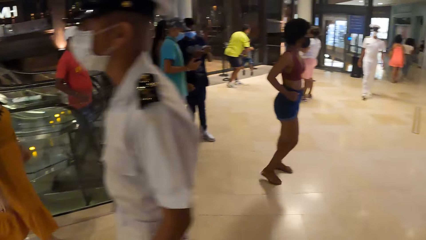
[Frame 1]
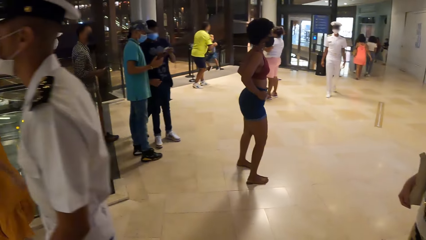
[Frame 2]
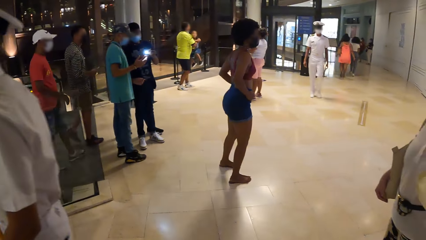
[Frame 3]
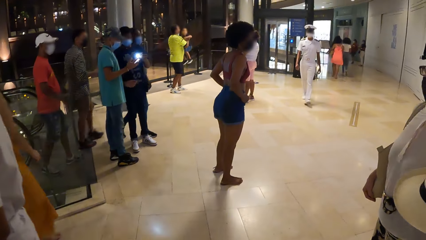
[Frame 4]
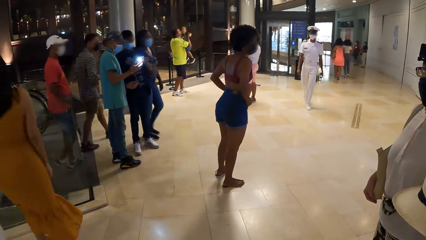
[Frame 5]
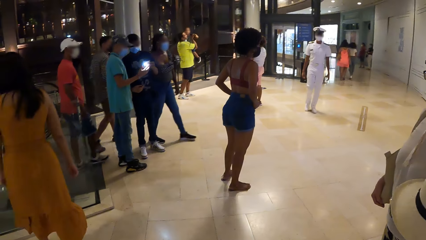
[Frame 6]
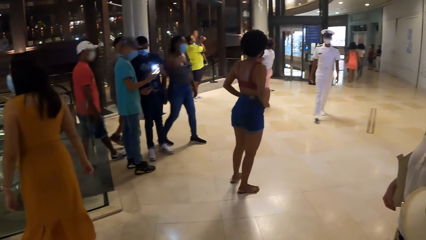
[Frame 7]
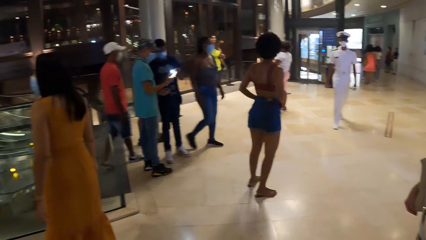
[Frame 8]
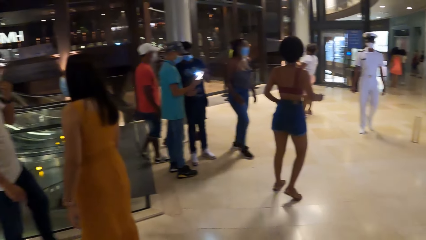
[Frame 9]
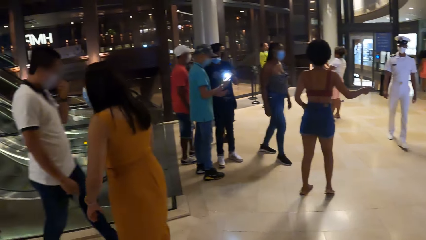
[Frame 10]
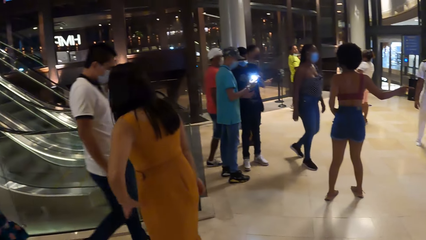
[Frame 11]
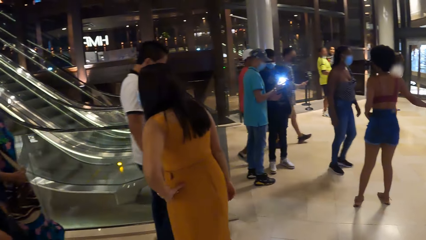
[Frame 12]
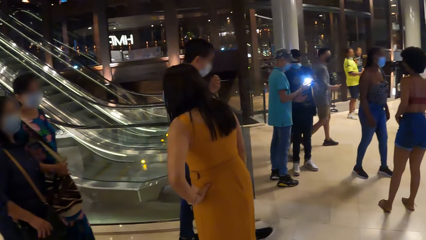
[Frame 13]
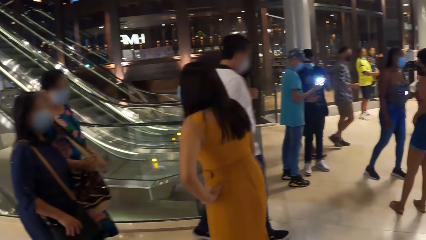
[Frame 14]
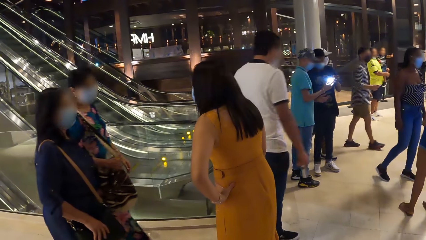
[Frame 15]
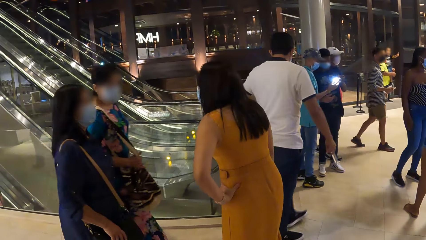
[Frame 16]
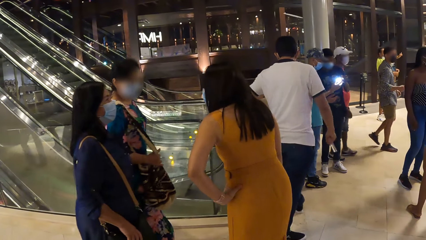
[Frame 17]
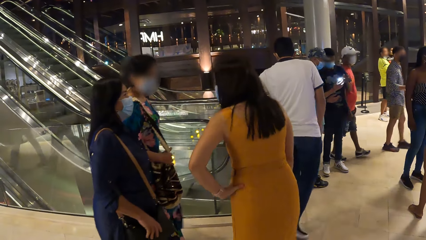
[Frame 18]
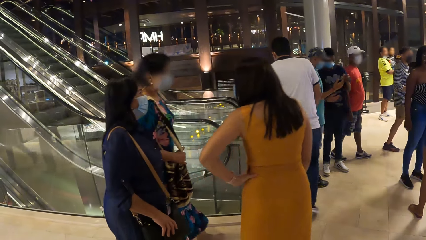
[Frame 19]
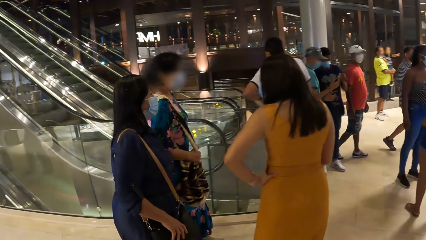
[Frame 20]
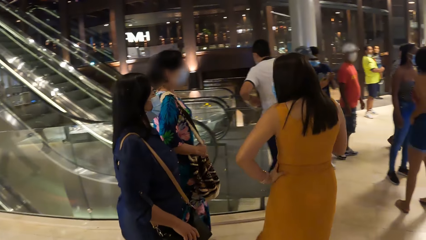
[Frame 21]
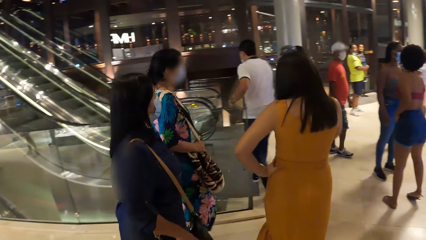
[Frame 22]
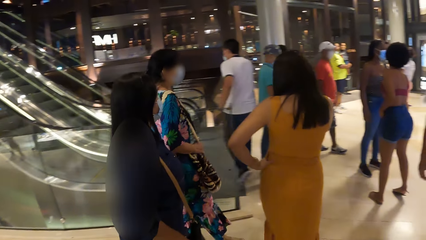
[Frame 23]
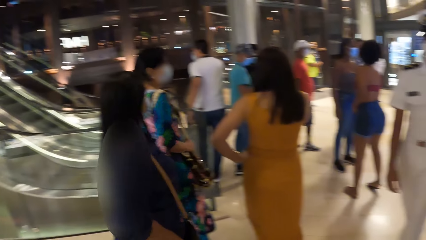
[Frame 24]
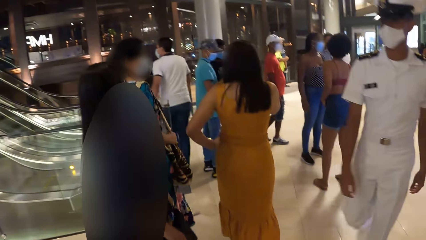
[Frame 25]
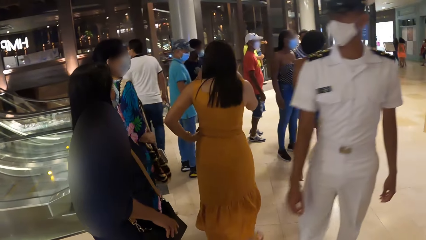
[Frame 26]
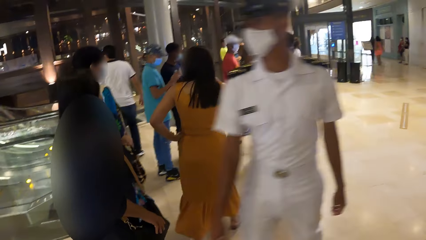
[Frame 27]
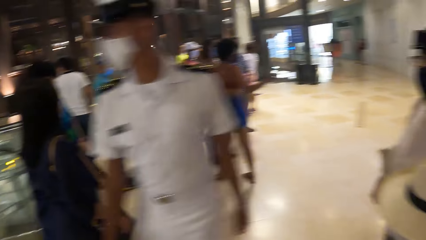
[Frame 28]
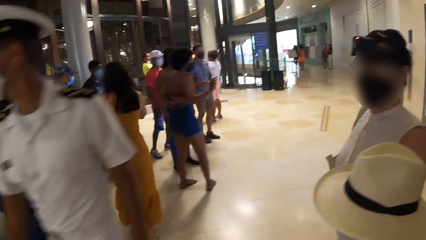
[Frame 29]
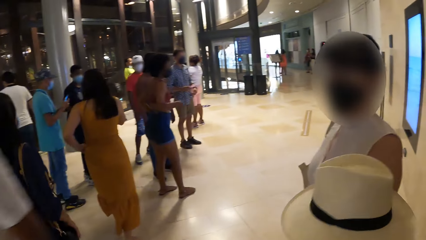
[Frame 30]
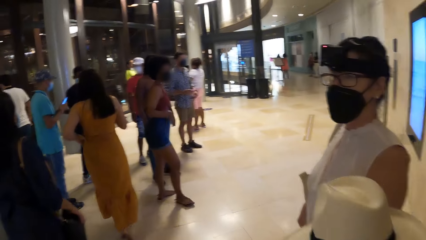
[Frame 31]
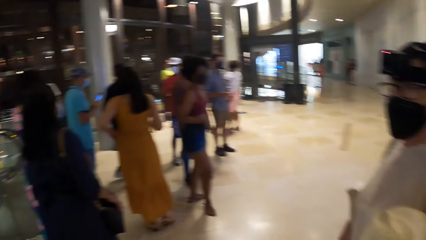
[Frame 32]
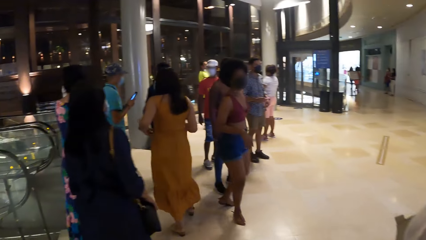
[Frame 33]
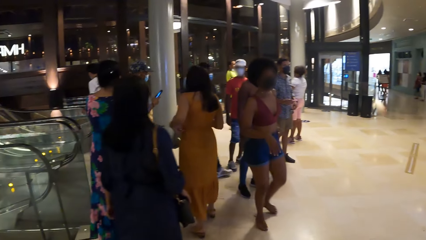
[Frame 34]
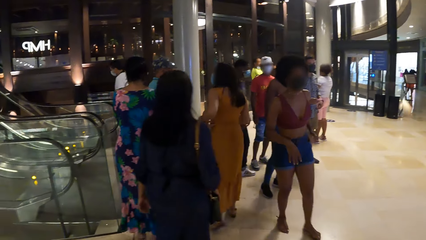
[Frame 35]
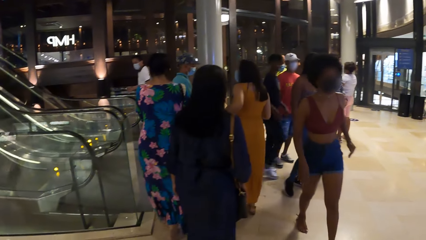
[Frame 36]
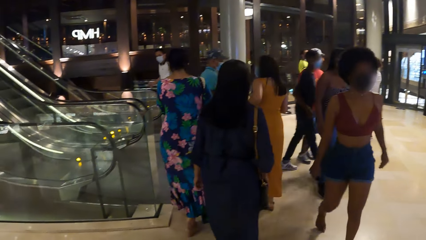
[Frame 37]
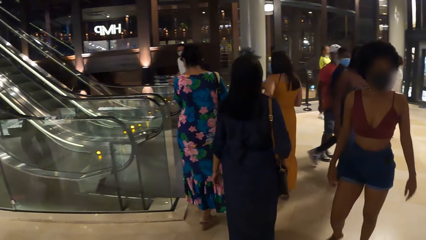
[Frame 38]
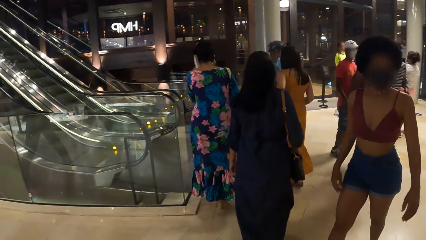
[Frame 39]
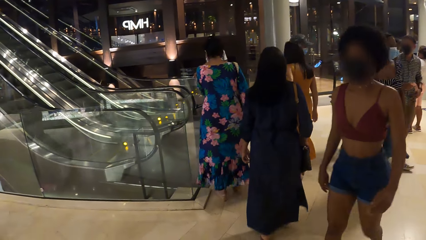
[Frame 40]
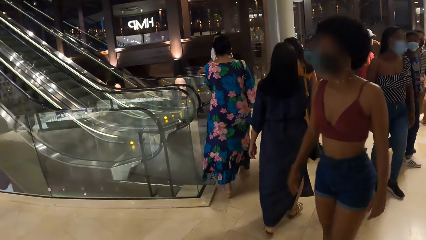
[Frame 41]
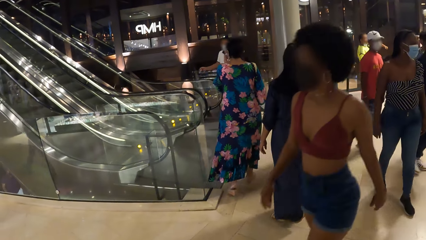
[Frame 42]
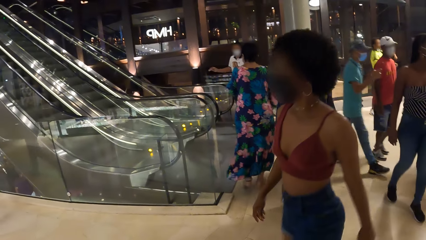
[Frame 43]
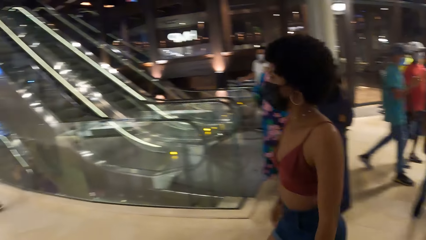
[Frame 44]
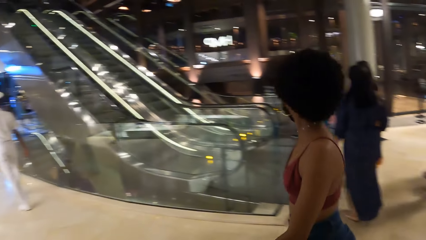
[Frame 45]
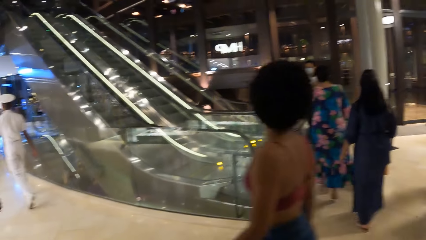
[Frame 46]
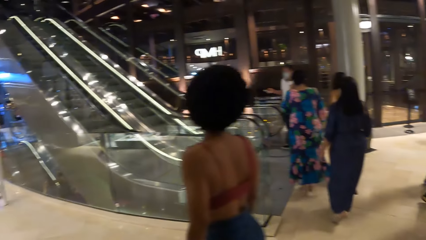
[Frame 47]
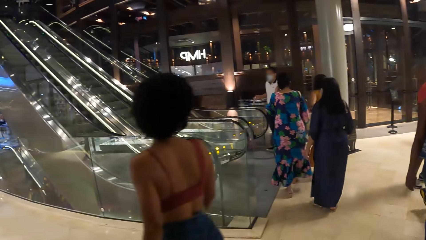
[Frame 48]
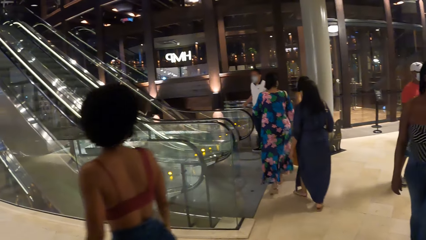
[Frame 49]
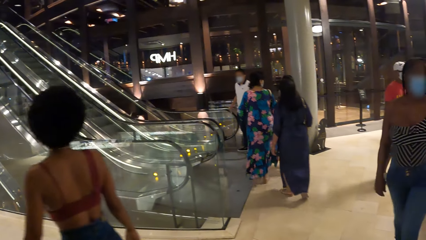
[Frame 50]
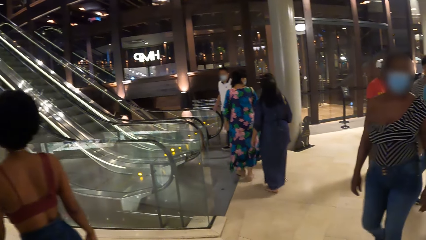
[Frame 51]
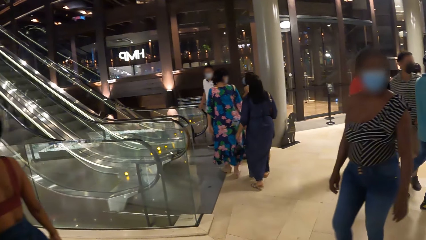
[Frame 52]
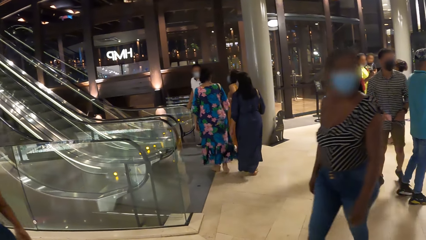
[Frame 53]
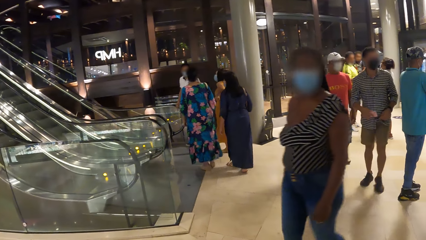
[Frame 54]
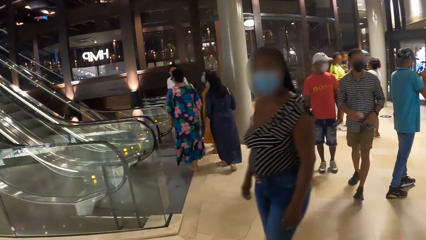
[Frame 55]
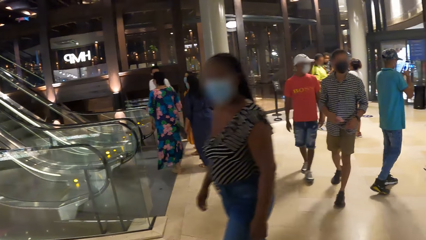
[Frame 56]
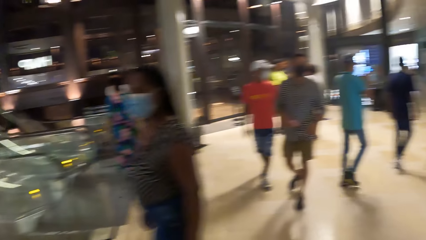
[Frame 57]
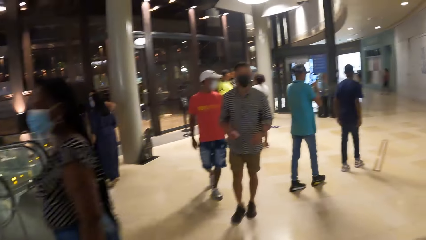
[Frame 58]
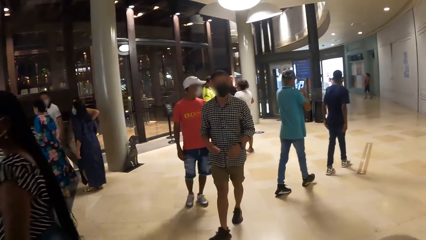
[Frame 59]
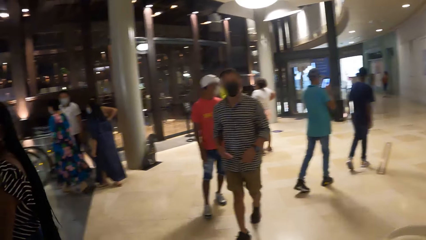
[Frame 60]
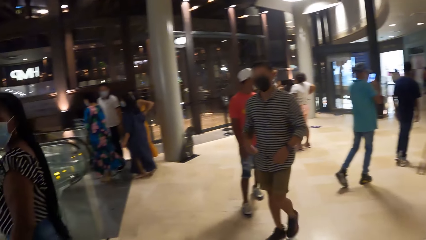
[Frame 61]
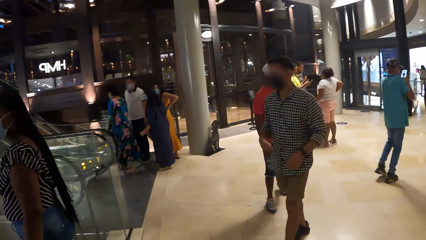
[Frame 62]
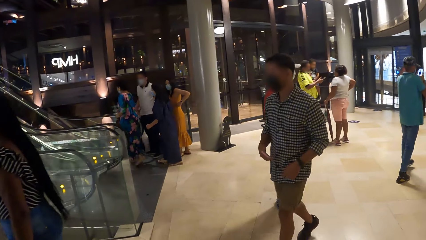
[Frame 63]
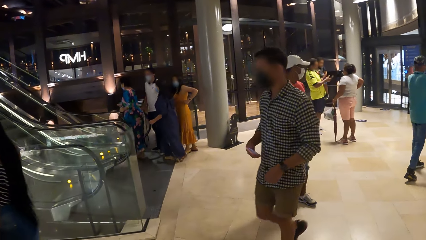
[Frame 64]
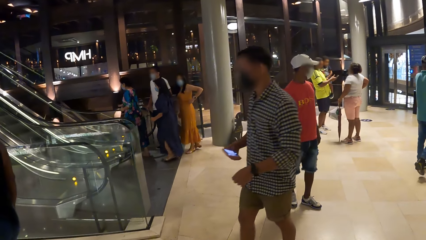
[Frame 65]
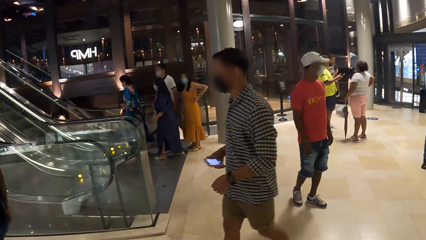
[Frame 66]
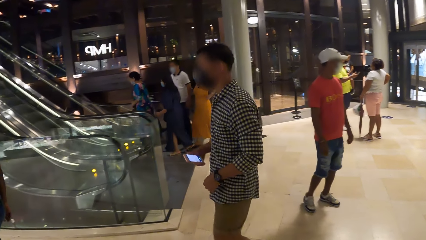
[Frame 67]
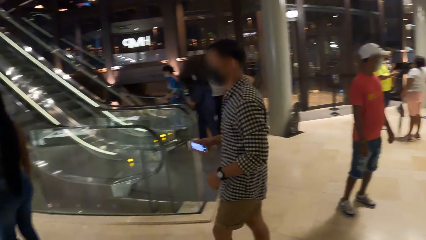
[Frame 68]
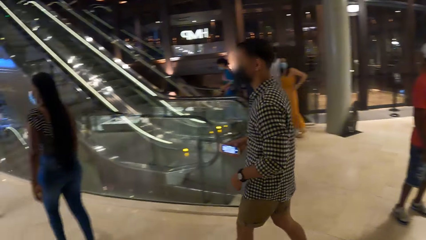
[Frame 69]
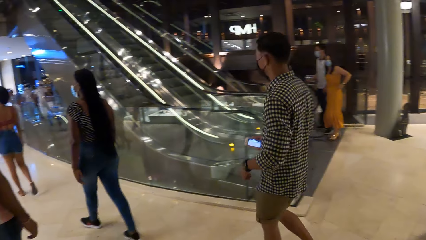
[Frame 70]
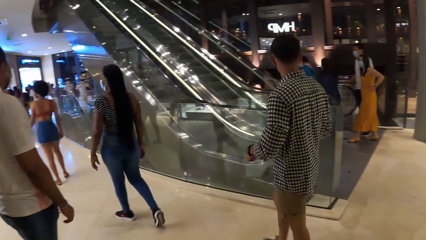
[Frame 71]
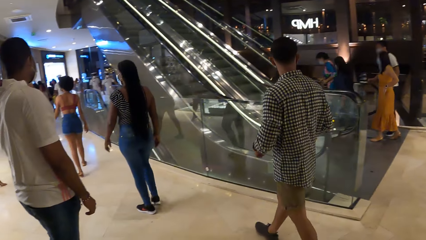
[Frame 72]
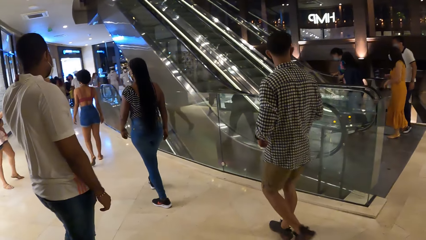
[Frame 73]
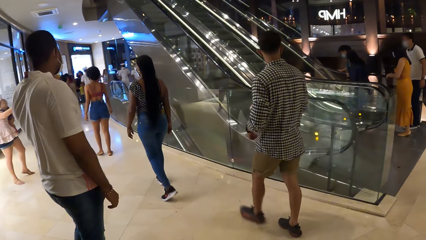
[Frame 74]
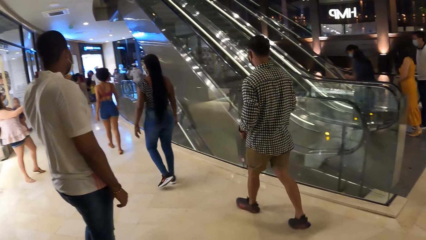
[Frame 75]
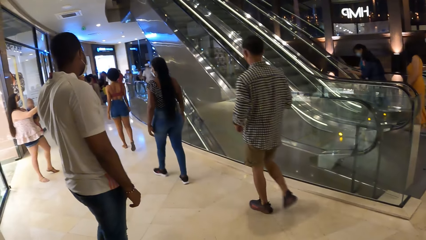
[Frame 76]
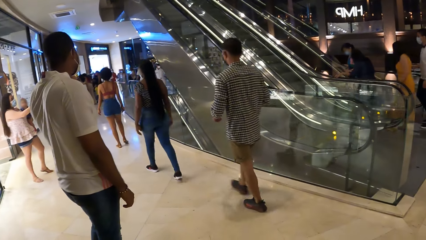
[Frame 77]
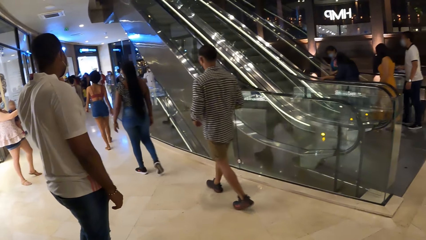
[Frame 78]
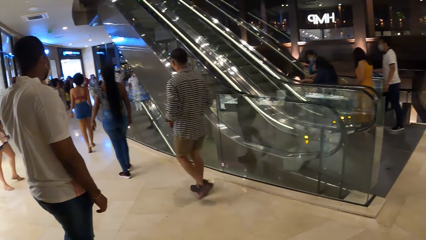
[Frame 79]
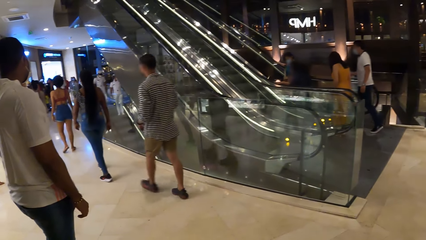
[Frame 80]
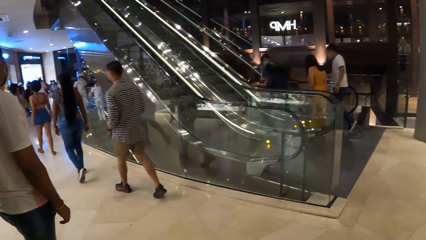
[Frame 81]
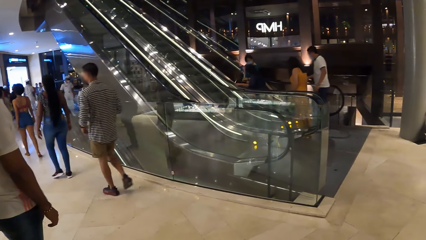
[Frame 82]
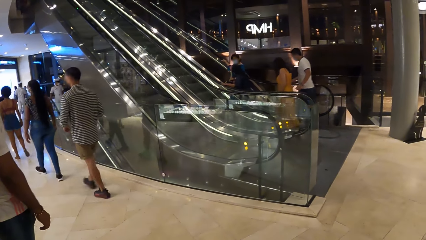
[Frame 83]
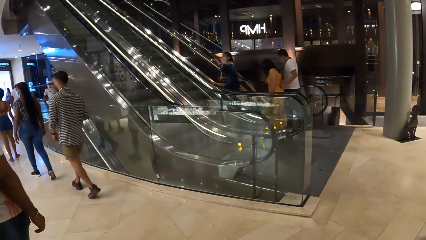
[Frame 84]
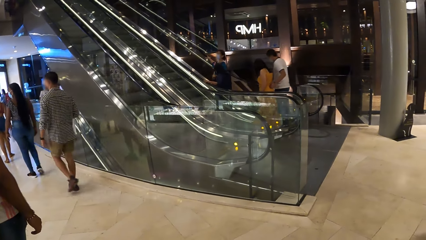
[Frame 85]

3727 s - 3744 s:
The camera wearer looks at the people in the mall.
